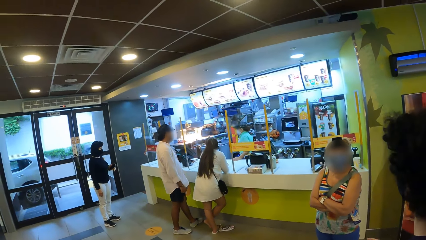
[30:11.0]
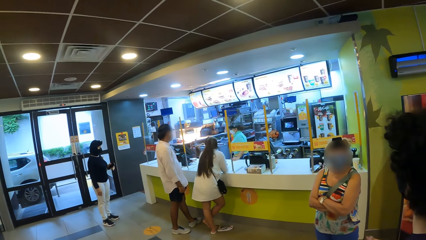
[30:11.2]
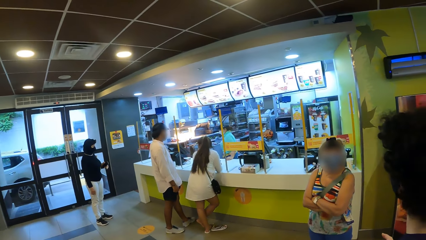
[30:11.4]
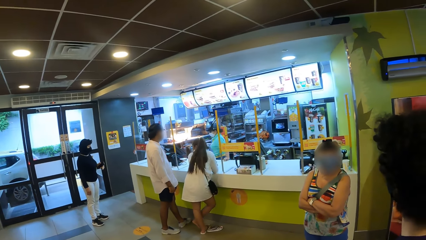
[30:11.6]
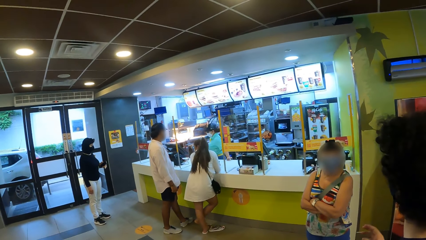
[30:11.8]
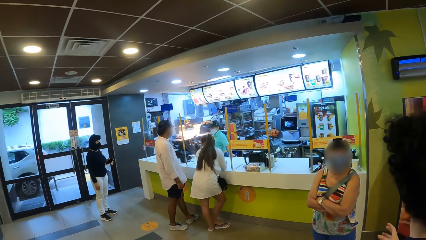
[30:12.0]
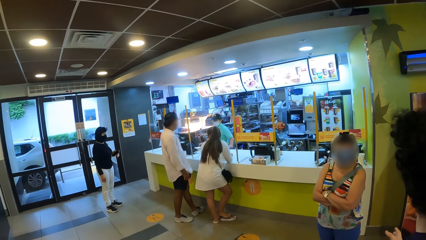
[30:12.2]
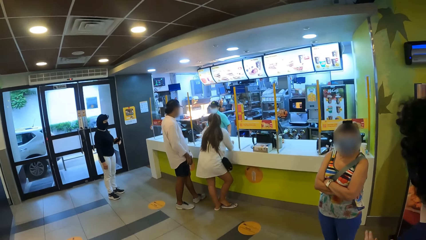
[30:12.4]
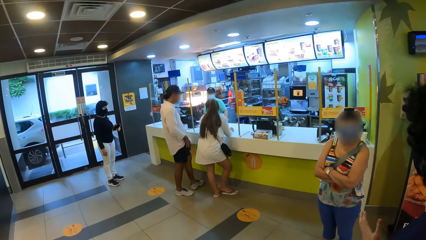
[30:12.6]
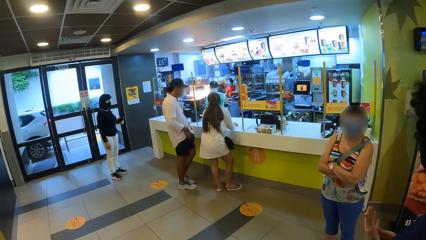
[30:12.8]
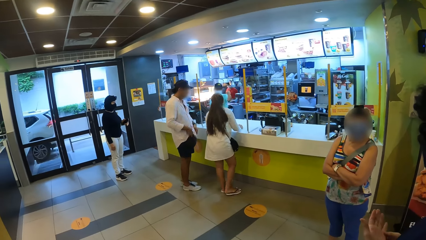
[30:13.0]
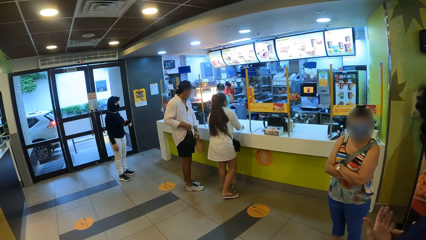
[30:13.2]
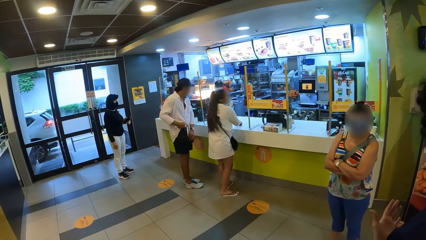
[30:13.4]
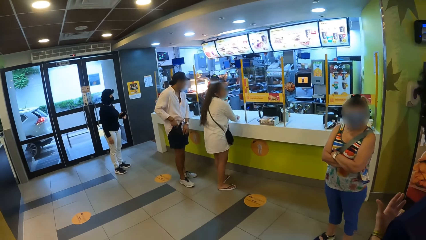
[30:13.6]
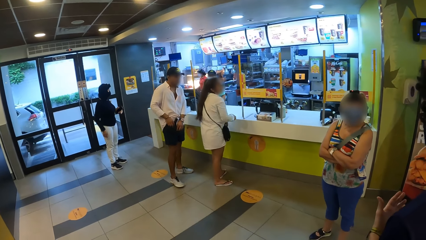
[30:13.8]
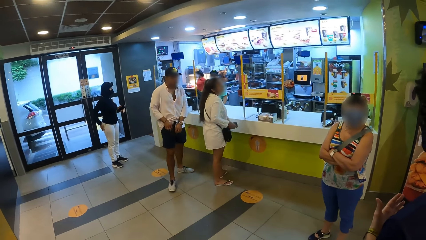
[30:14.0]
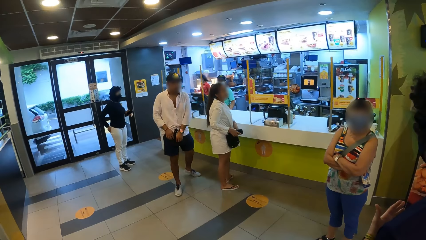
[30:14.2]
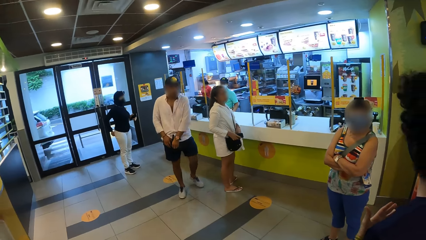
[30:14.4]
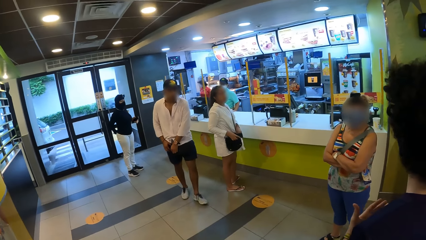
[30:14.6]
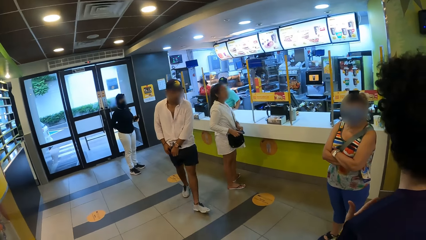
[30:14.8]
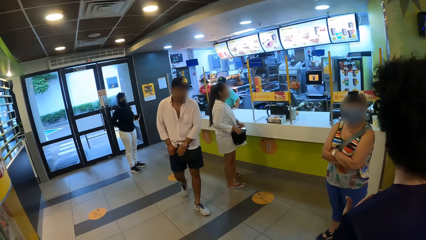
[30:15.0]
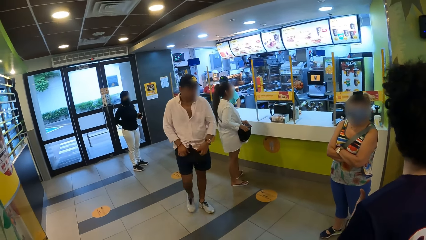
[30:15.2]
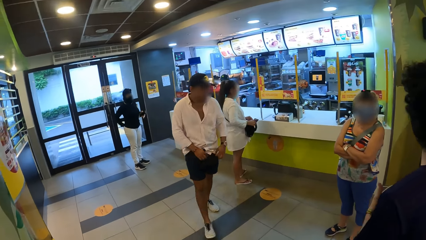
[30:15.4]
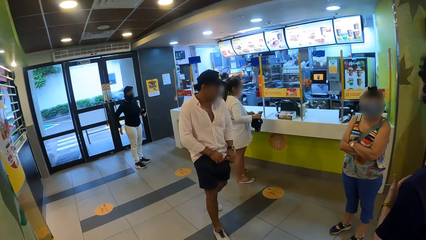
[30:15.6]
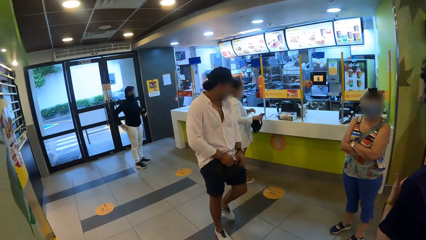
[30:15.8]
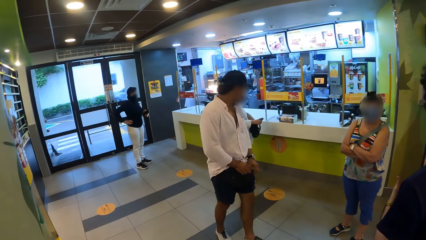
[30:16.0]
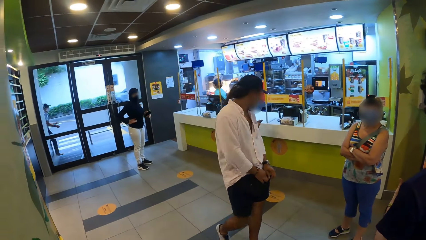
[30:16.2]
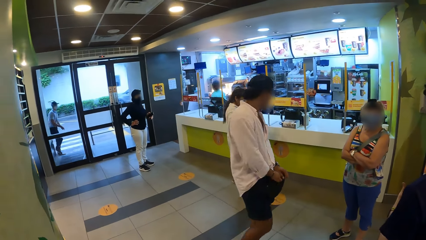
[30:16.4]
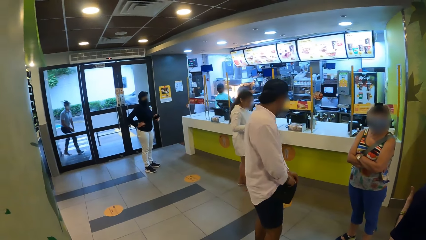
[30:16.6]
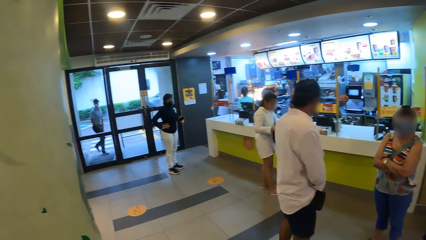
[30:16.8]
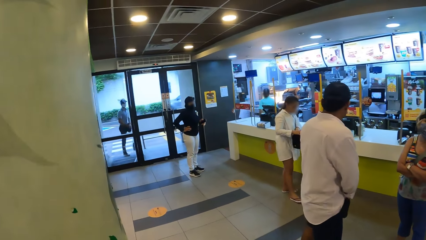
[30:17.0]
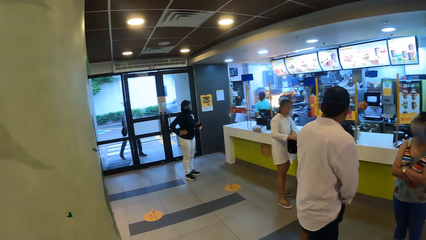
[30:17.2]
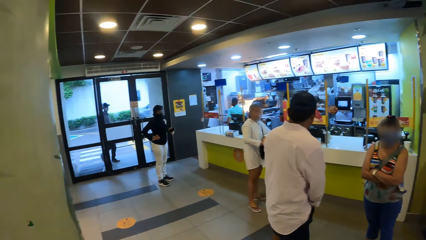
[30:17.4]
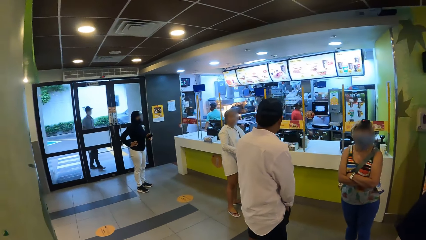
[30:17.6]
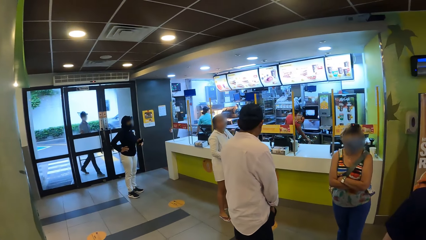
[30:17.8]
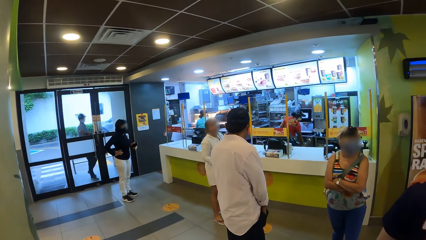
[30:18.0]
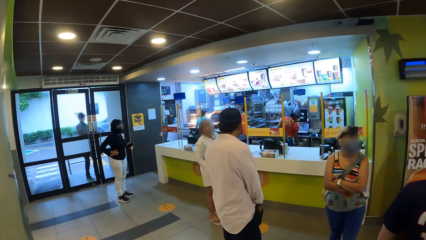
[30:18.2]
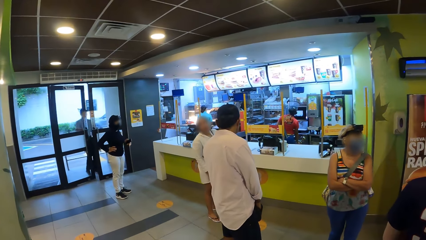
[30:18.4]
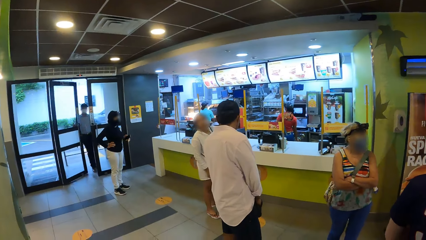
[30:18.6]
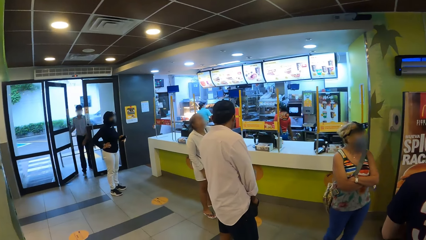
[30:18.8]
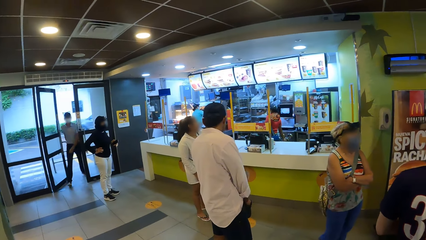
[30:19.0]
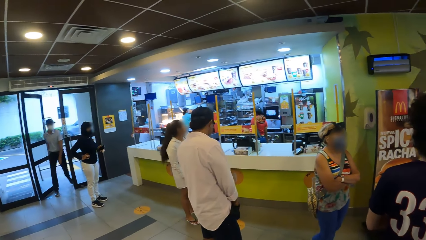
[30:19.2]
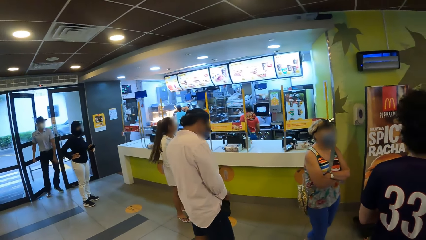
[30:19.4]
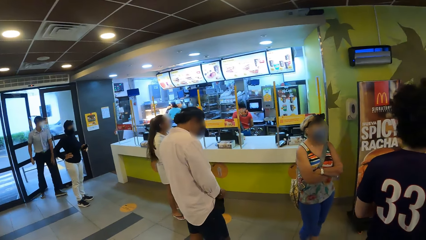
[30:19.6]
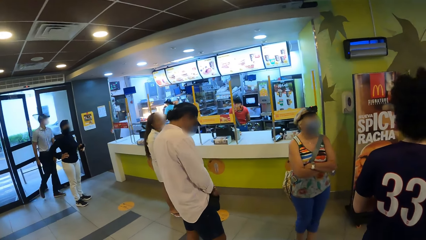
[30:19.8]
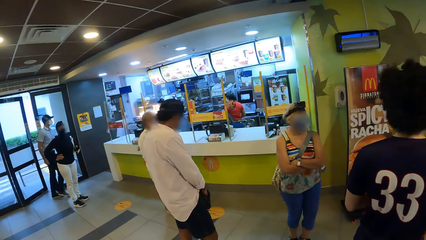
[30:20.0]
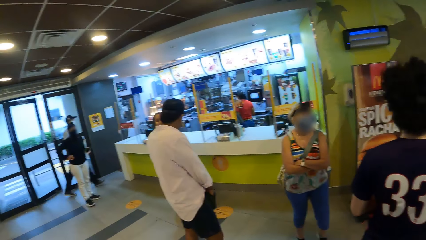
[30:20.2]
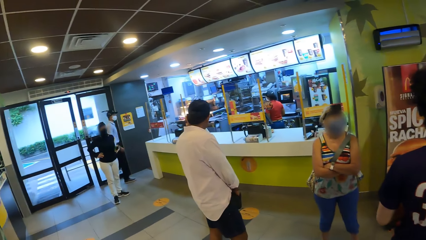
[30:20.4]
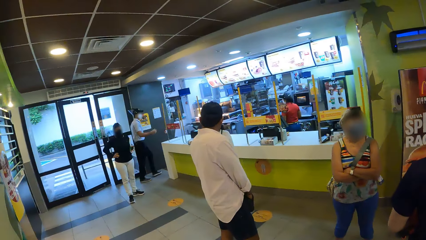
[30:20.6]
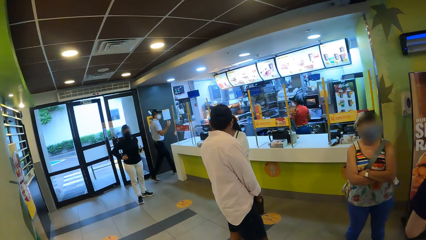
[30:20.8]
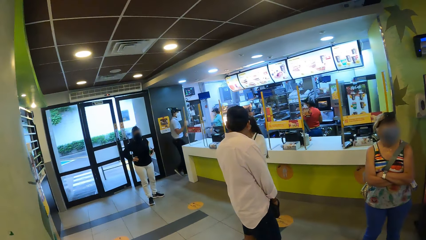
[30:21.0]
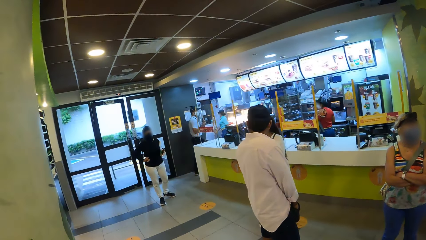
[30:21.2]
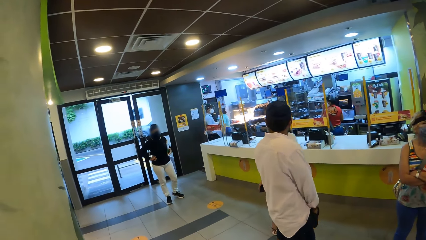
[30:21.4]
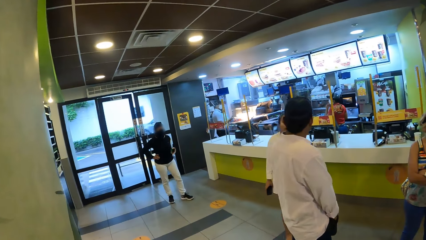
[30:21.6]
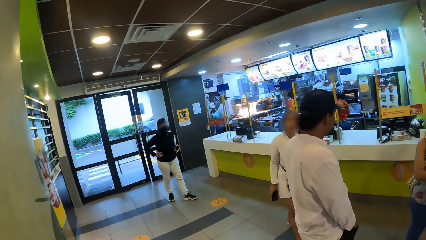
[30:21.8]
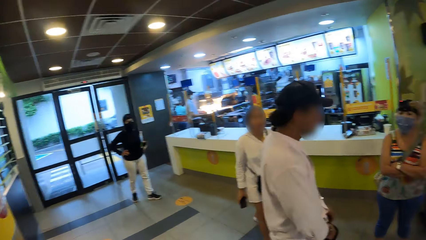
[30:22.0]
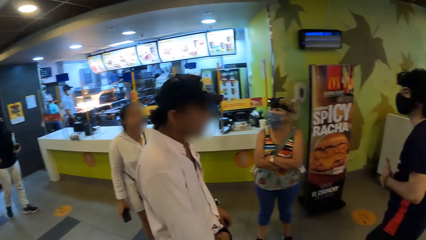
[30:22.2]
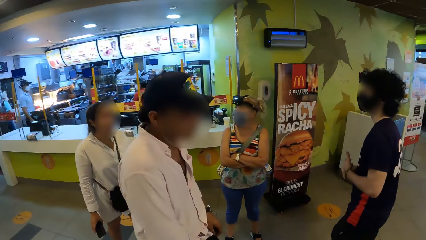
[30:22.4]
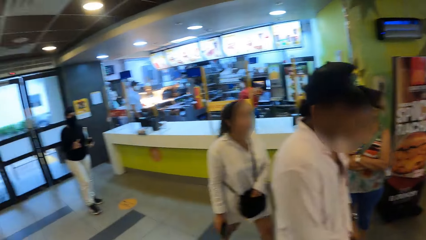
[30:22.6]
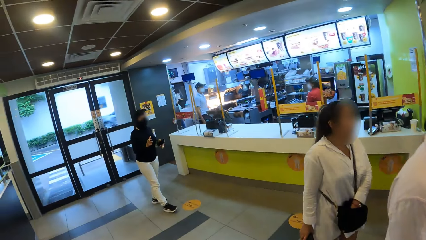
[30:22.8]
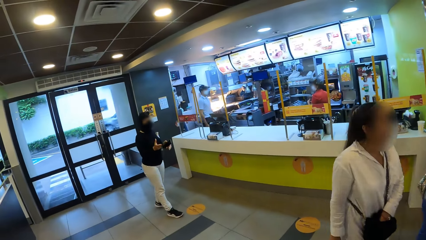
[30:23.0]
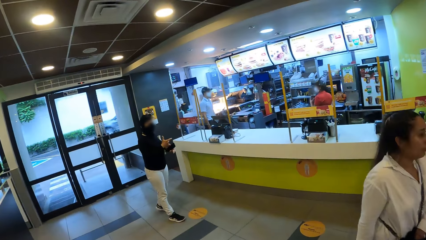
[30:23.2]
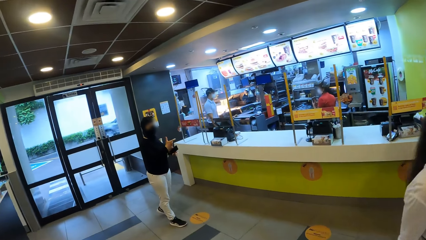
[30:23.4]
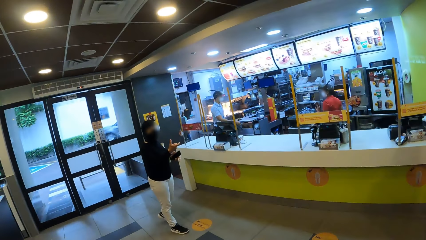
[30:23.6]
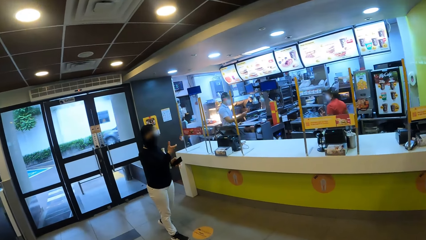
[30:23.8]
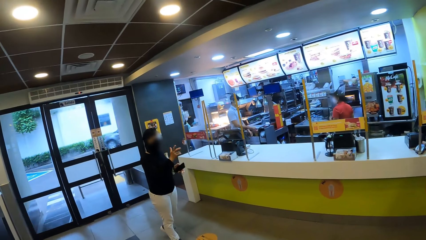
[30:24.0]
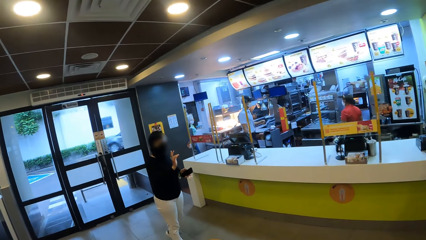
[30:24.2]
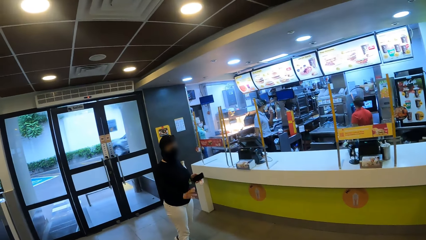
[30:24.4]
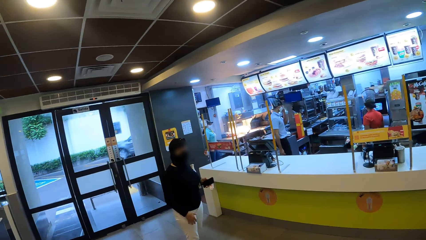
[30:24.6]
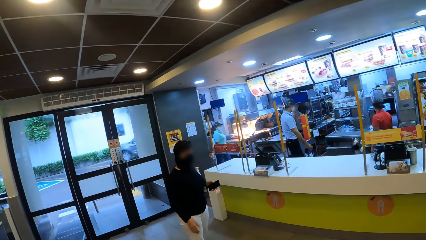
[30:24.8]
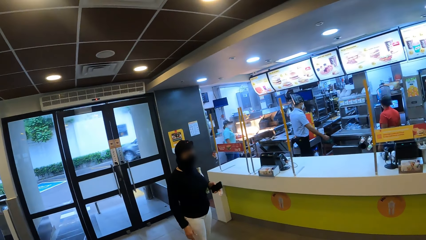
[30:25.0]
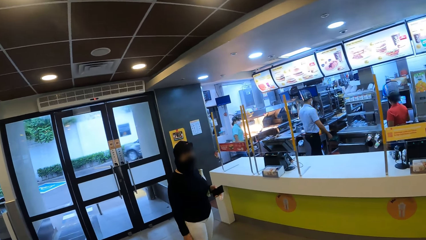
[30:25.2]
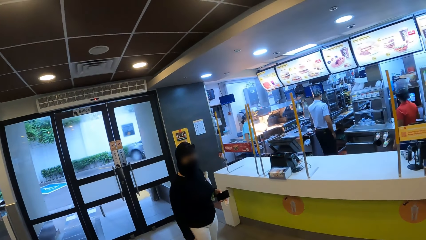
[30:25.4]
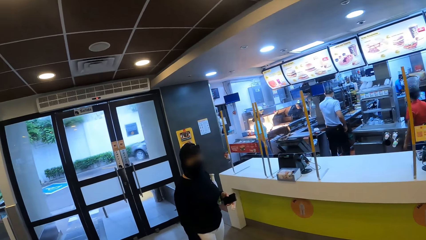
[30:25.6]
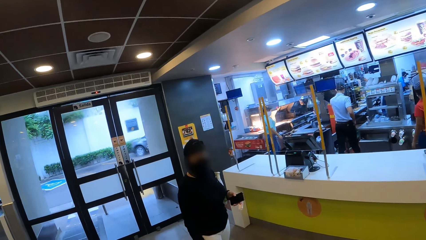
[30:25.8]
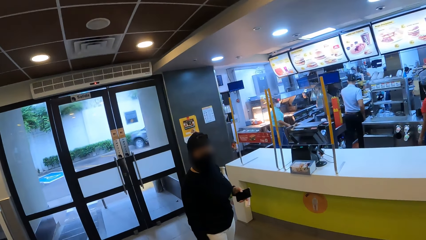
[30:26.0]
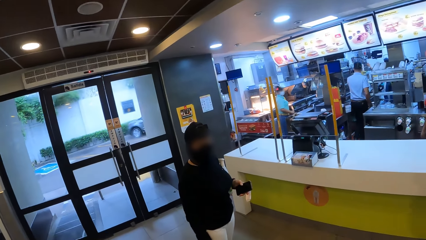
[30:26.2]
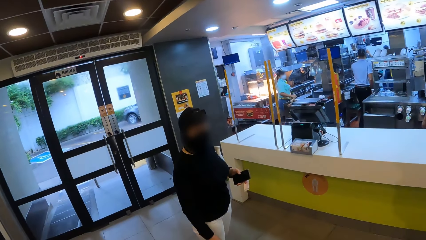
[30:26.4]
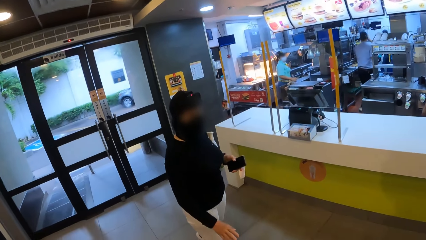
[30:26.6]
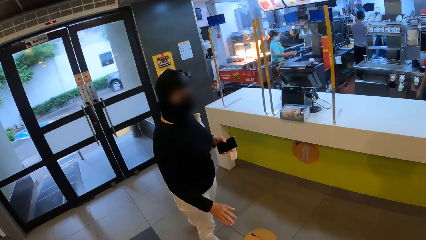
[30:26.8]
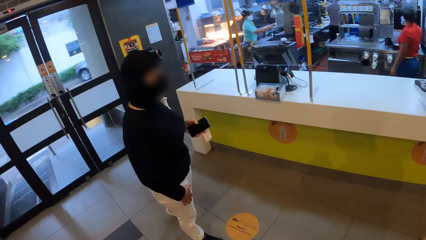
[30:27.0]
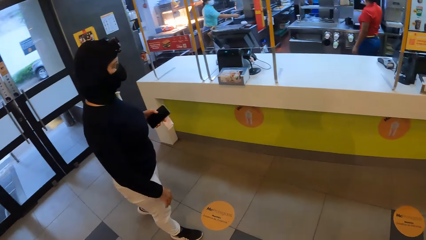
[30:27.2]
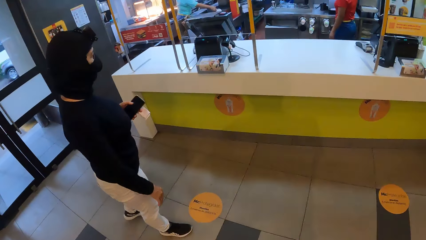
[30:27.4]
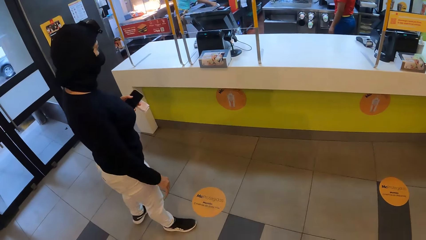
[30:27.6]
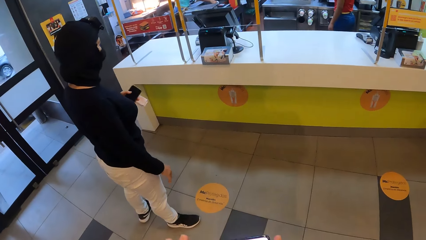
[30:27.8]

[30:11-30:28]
The camera wearer stands for some time. A man puts the hand in the pocket, walks around the restaurant, and talks to a woman. A woman walks around. Another woman talks to a third woman. The first woman interacts with friends with the hand gesture. The camera wearer walks around.
